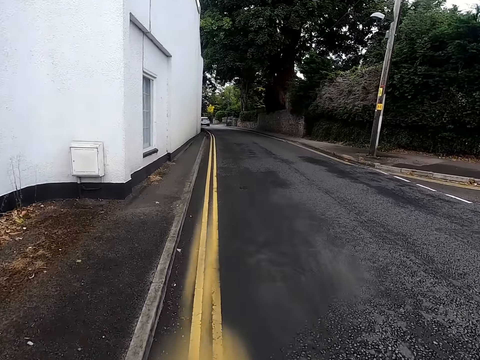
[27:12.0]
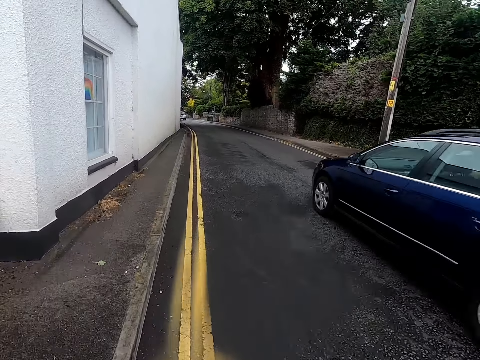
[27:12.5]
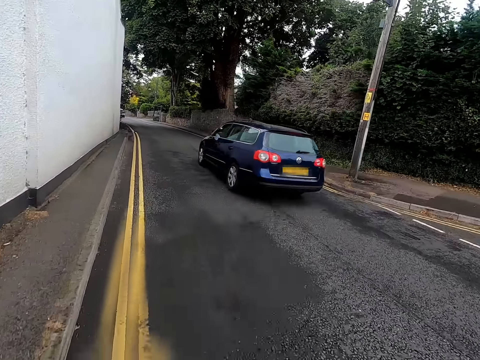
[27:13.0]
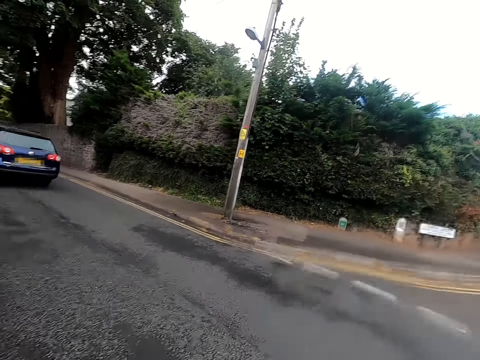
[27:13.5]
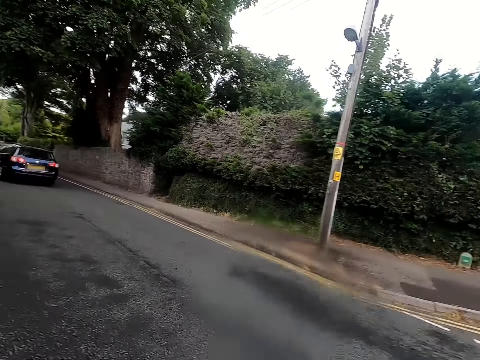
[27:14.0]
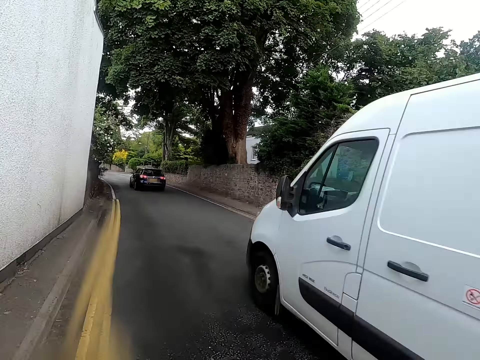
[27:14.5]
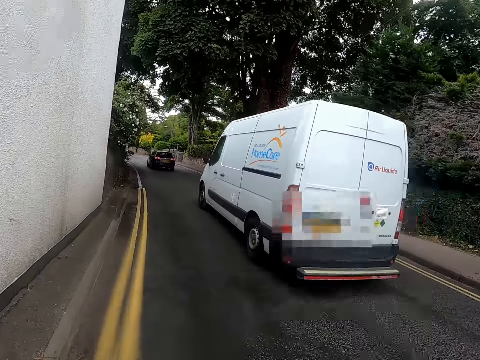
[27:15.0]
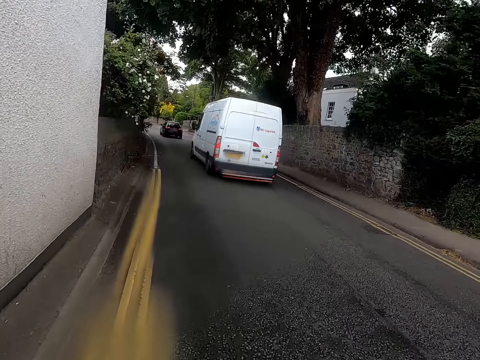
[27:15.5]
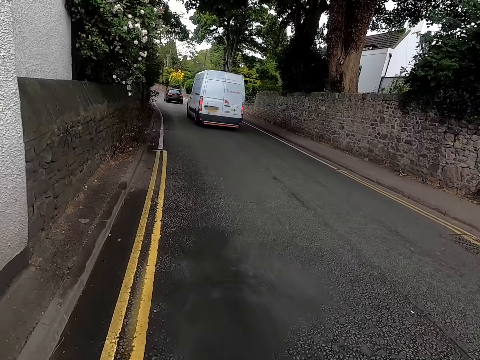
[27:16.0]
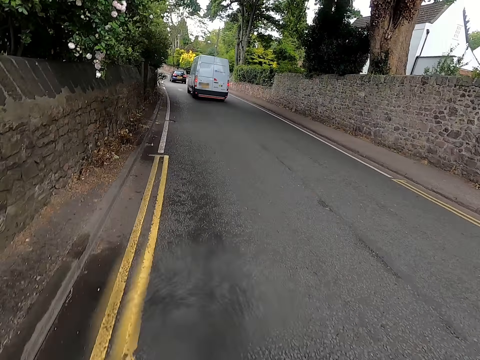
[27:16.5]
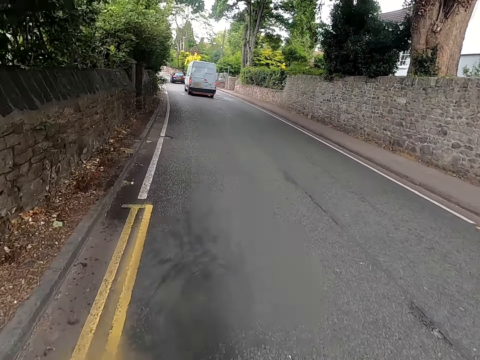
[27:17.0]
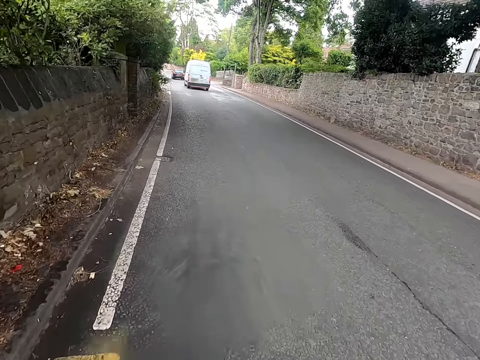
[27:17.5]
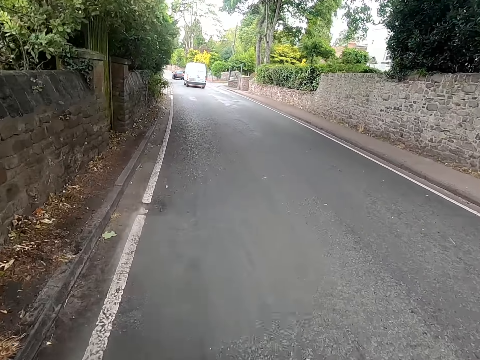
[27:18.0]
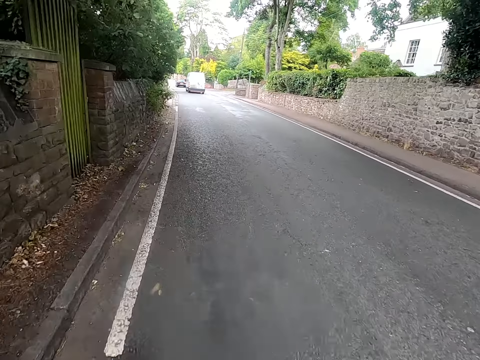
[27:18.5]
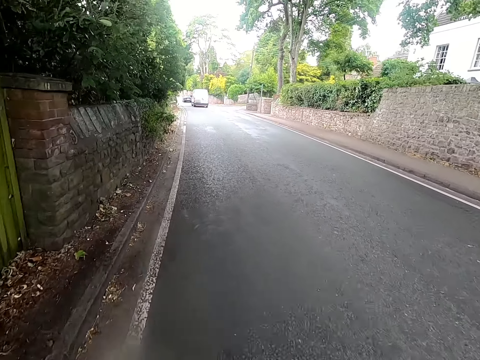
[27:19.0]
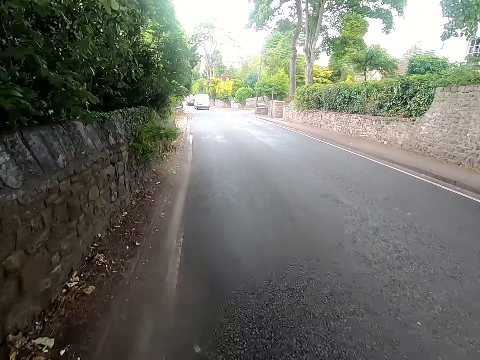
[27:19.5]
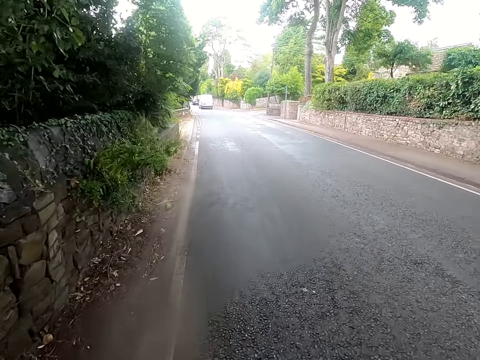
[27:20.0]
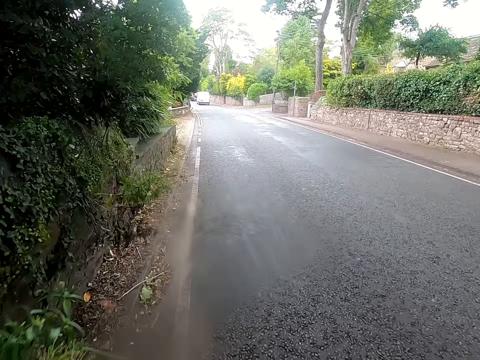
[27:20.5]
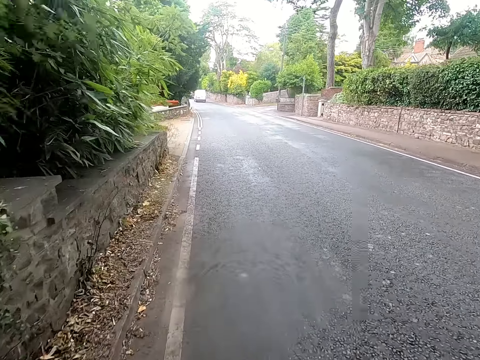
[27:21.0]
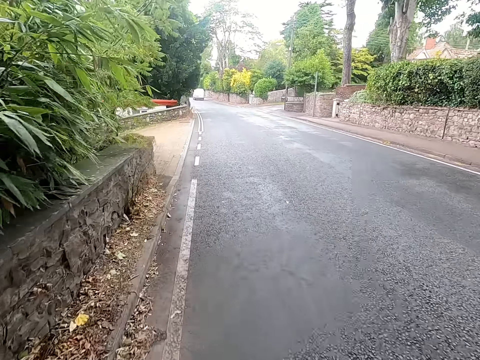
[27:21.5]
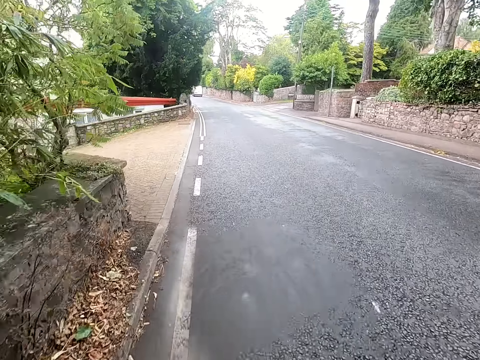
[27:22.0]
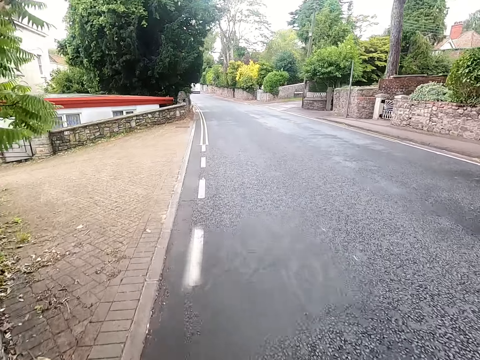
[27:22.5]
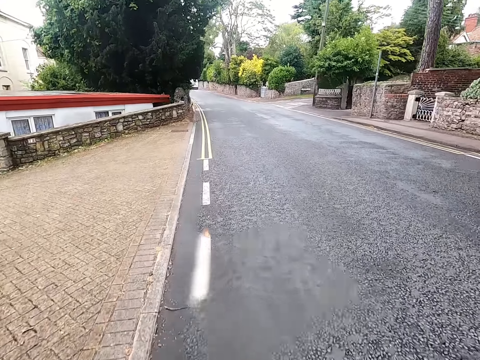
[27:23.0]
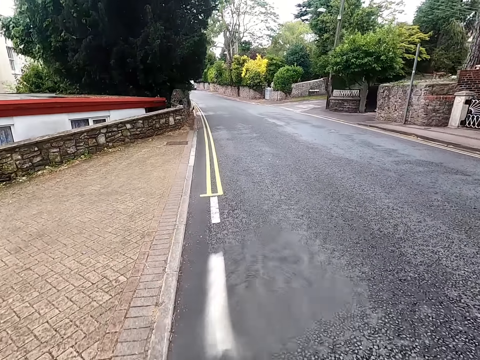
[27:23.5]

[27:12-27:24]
The camera wearer looks around a road. They ride a bicycle on the road.

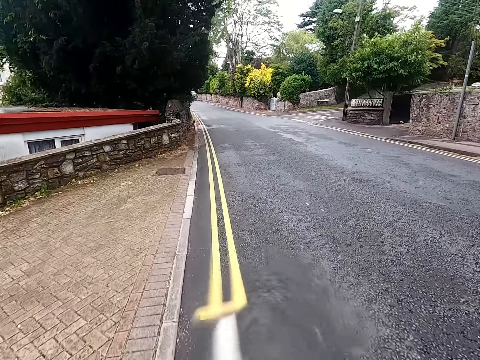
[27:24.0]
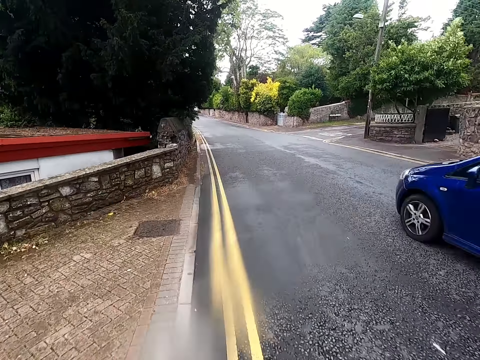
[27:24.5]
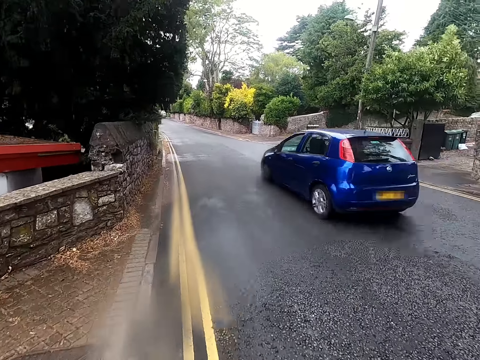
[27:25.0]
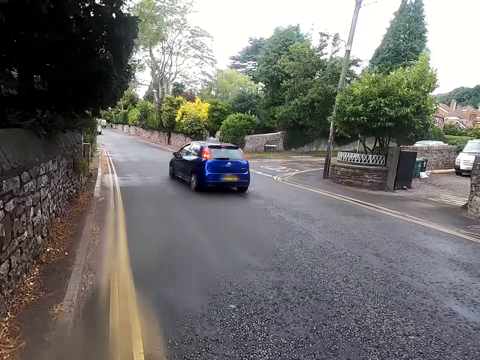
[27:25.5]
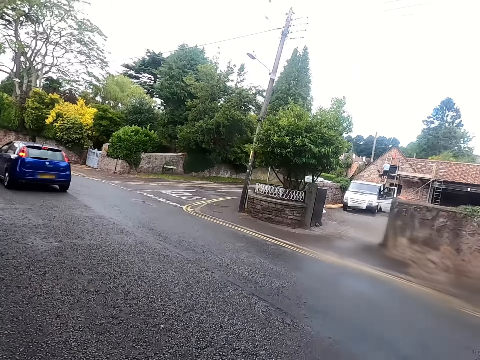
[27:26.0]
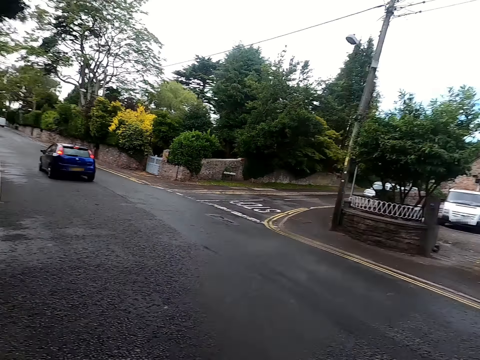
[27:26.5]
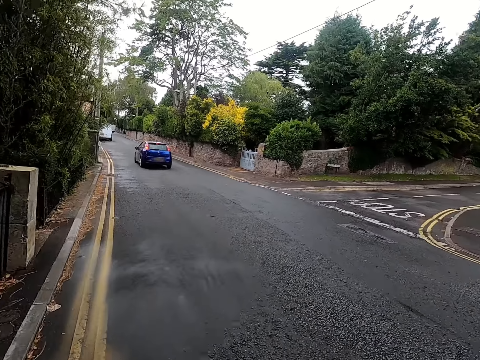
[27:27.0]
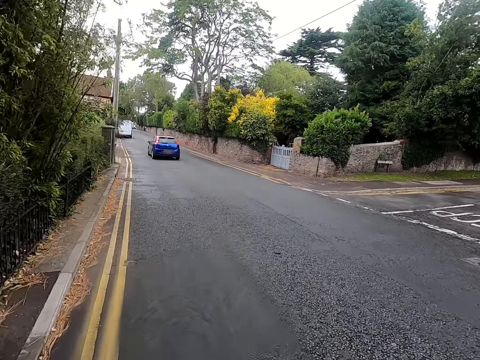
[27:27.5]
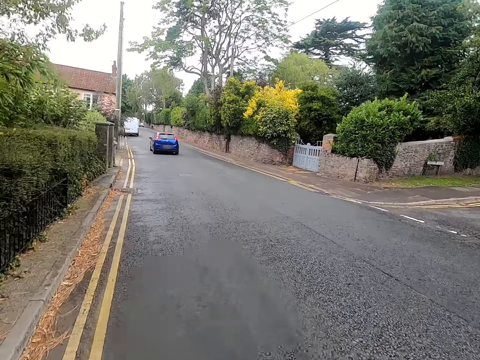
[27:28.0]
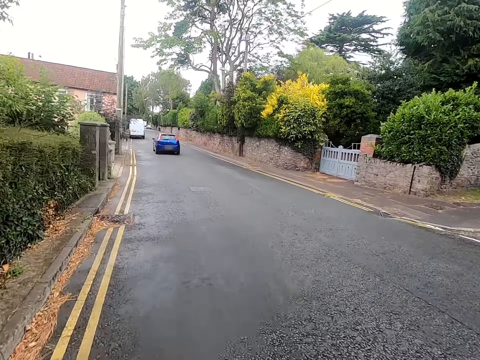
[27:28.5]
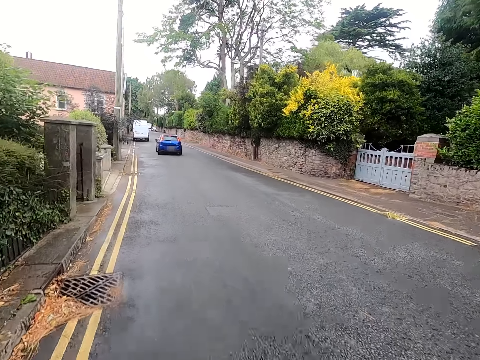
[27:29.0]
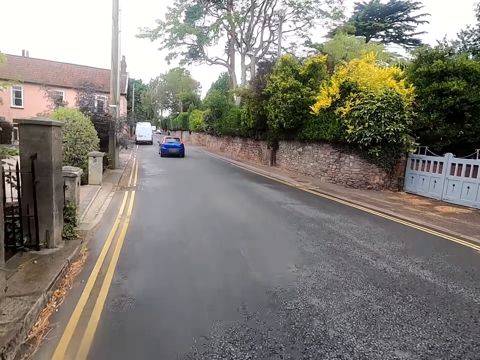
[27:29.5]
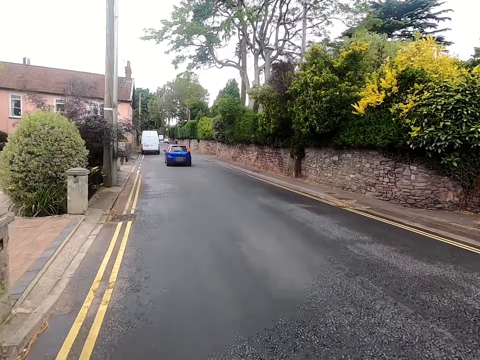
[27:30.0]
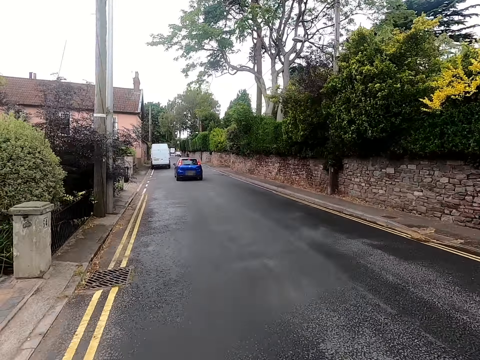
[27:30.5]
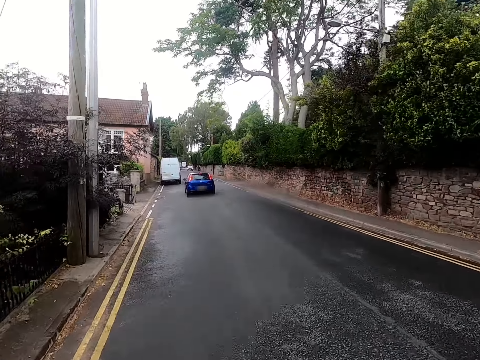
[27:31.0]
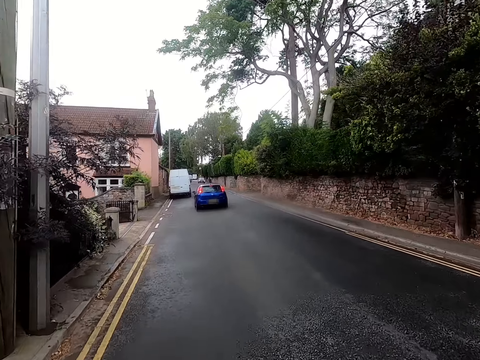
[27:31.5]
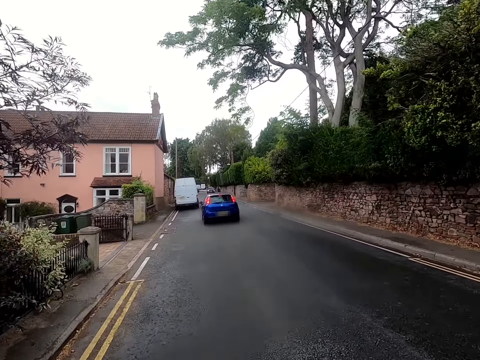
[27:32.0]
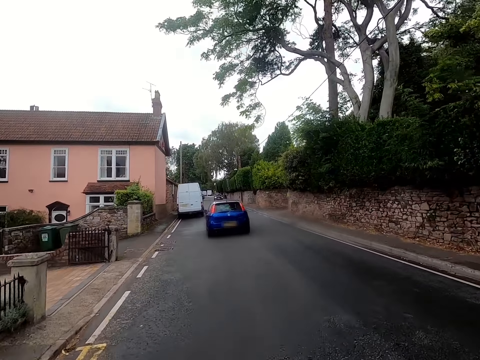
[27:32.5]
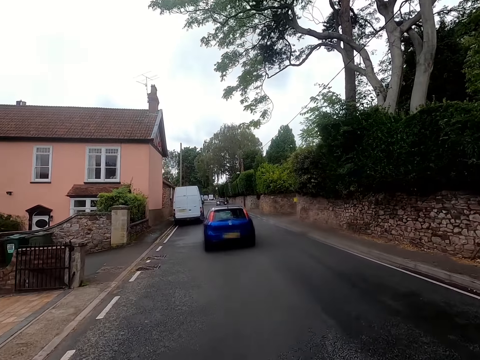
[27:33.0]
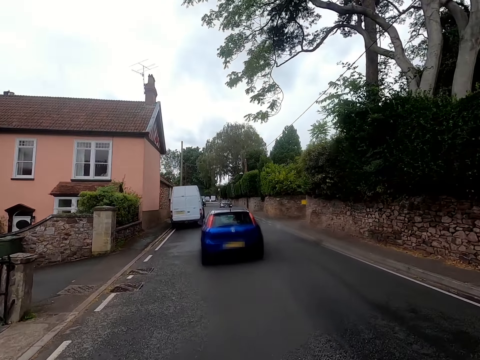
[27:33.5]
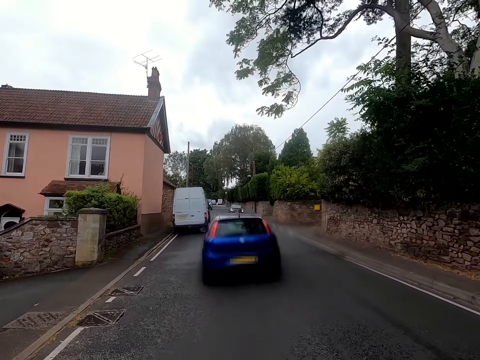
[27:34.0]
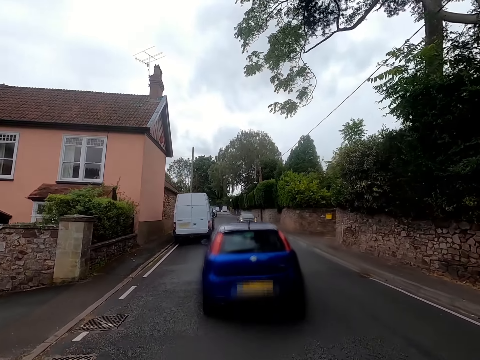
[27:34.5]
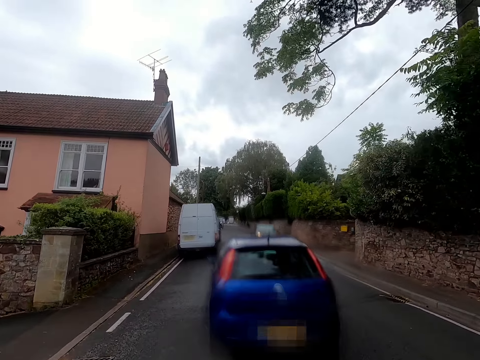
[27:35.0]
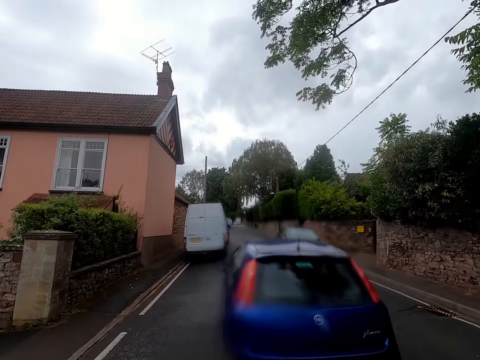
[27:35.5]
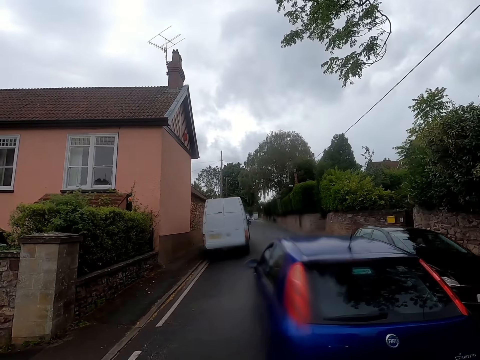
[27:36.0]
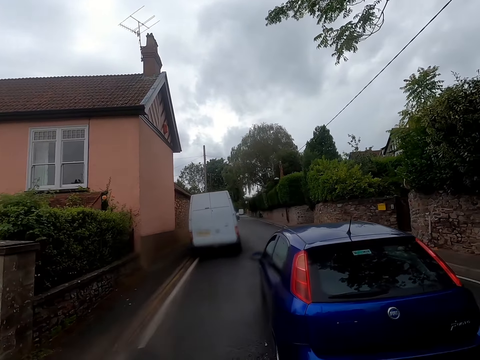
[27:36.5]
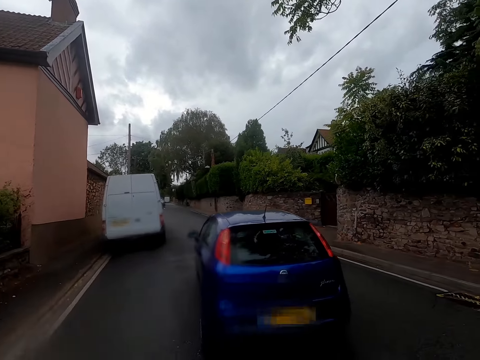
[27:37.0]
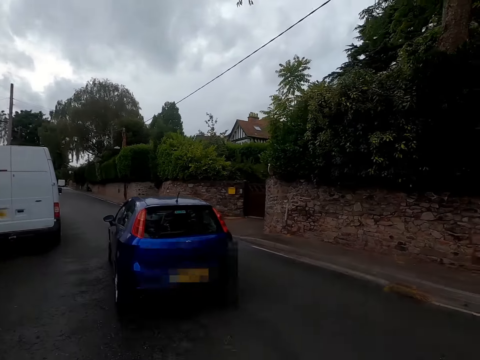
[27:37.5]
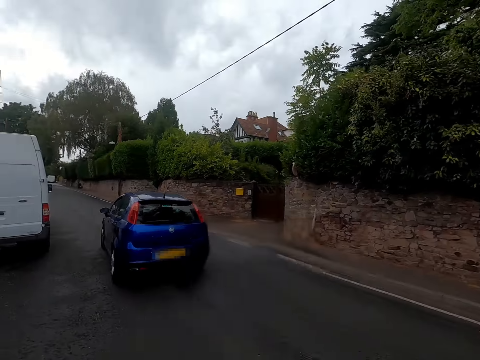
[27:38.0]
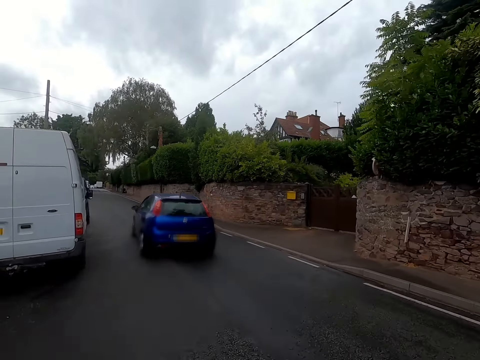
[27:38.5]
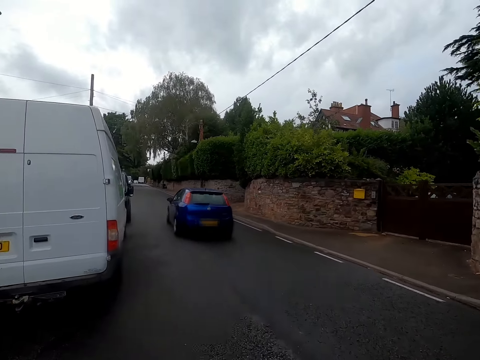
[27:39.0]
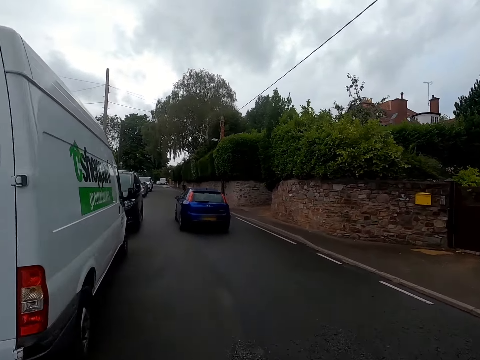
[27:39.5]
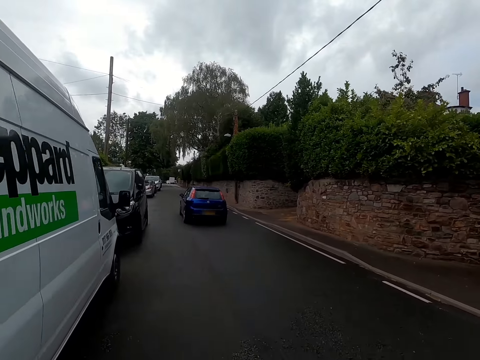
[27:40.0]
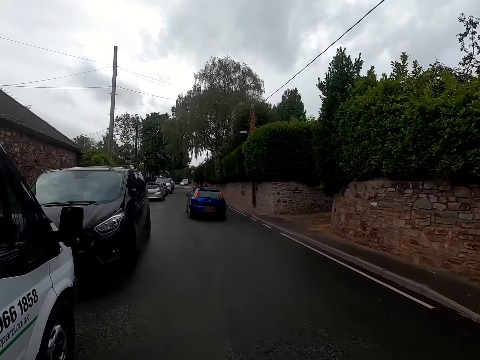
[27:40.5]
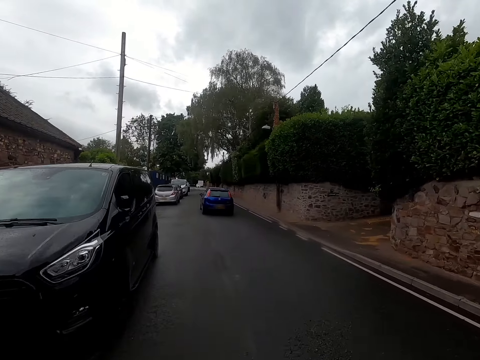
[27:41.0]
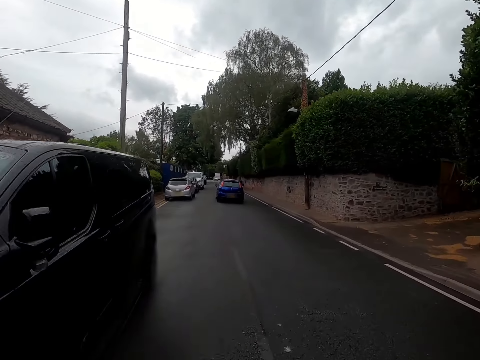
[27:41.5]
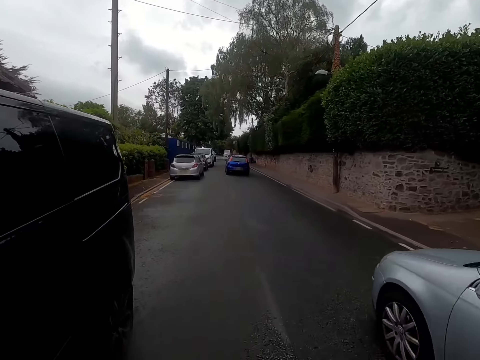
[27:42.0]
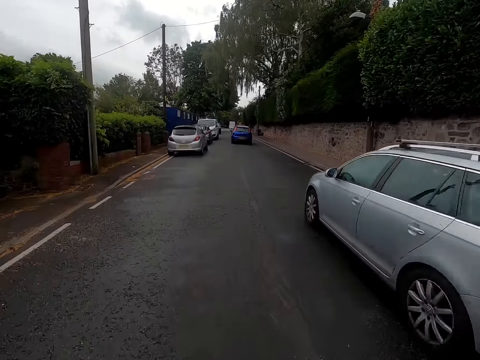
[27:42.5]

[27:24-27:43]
The camera wearer looks around a road. They ride a bicycle on the road. They ride the bicycle past a car. They ride the bicycle on the road.
